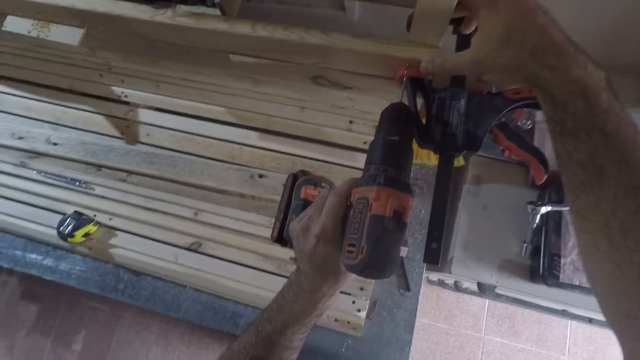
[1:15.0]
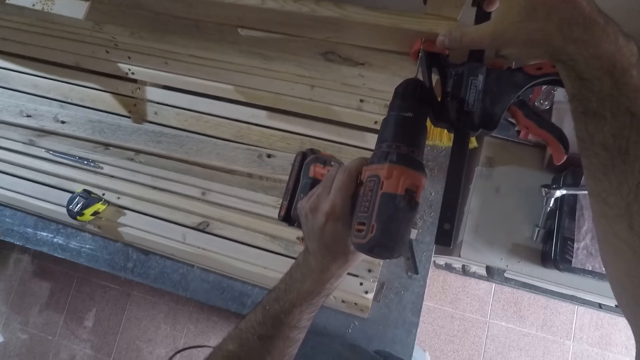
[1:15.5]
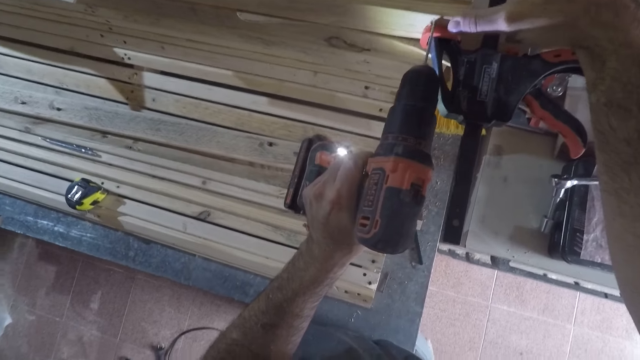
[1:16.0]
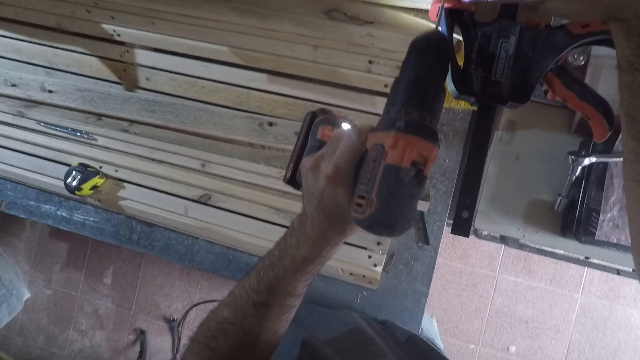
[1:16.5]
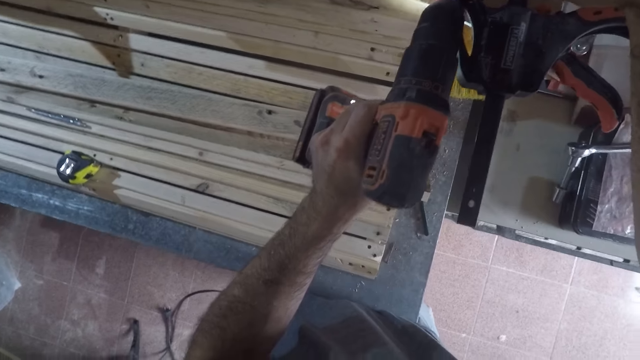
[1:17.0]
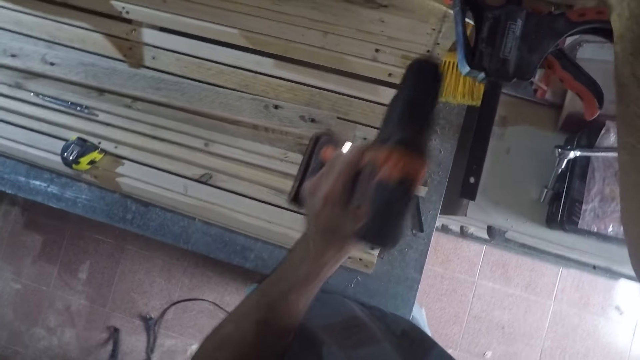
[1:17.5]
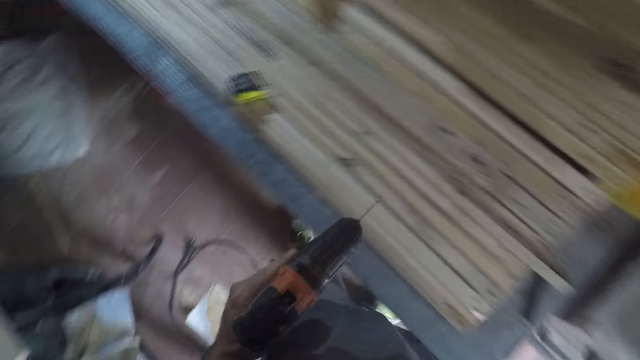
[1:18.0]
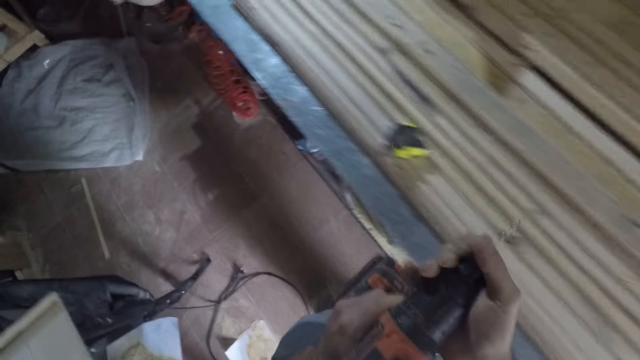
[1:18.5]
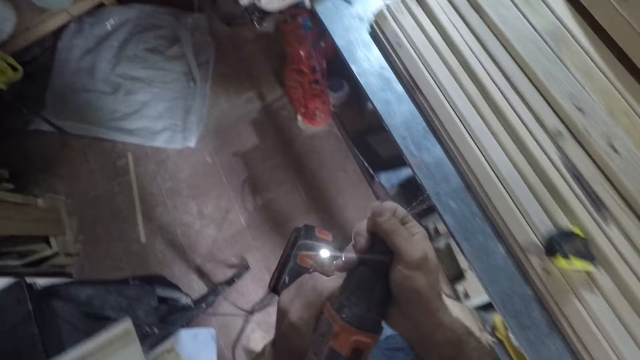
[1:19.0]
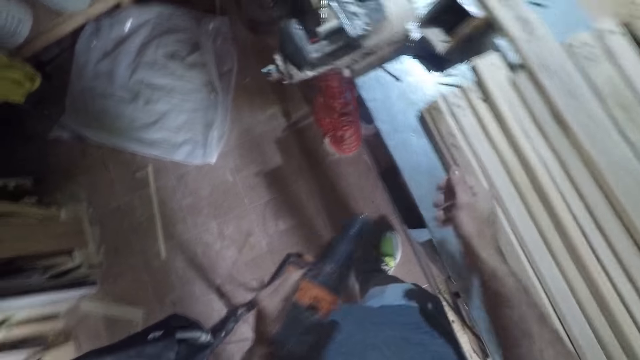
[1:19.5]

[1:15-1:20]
The camera wearer drills pressure treated wood. He removes the drill bit from the power drill with his right hand. He walks back to where the drill bits are.

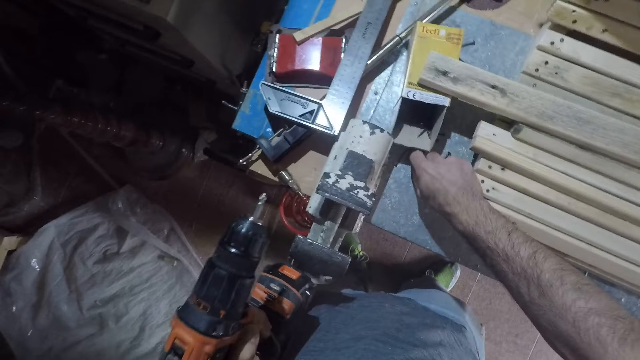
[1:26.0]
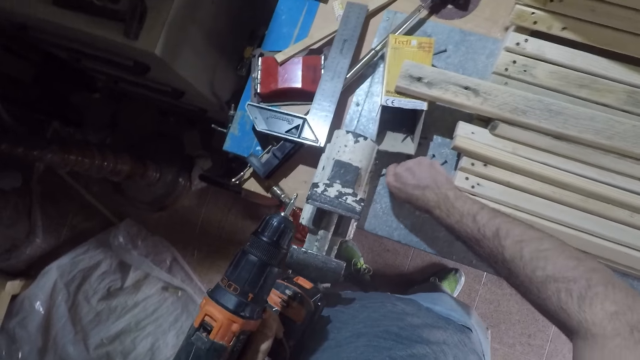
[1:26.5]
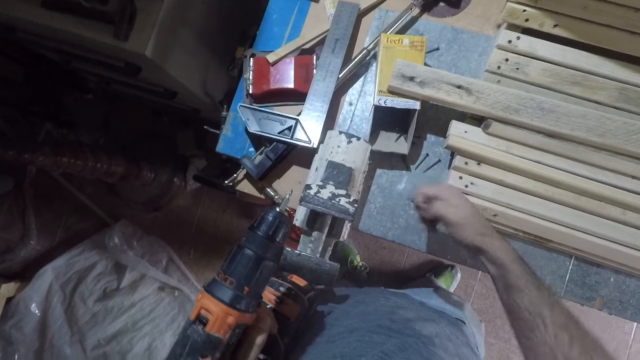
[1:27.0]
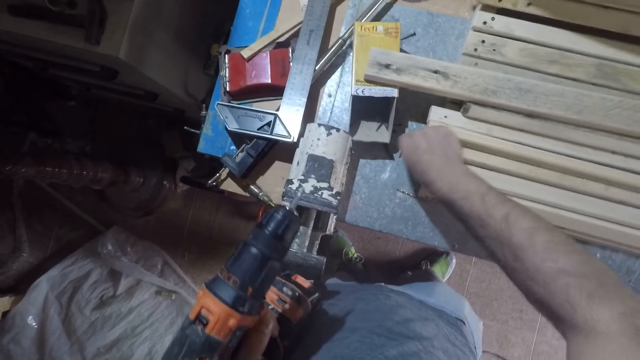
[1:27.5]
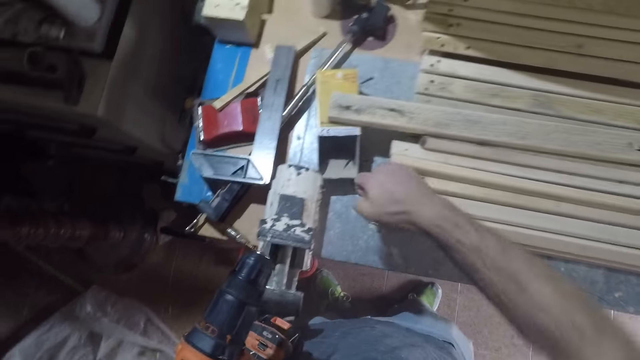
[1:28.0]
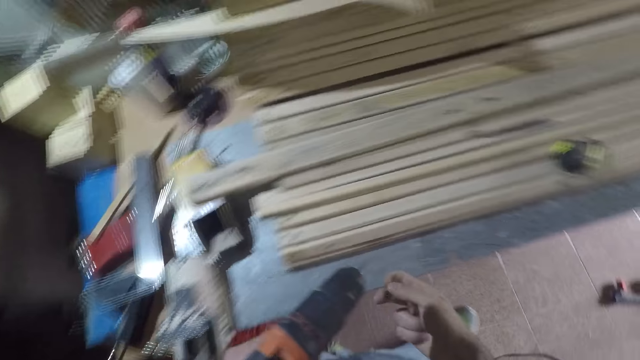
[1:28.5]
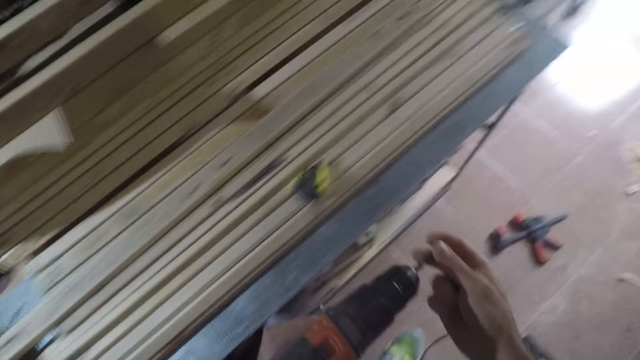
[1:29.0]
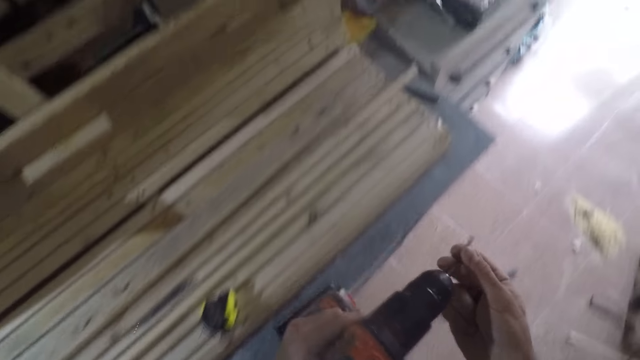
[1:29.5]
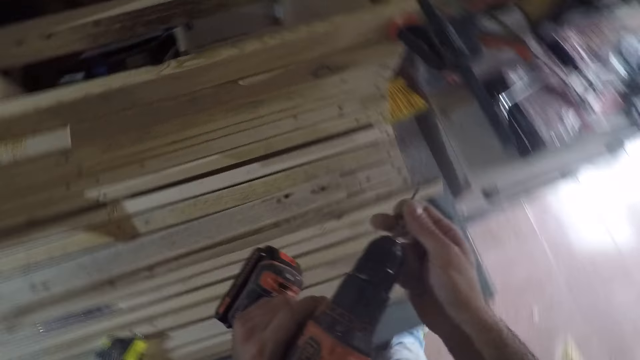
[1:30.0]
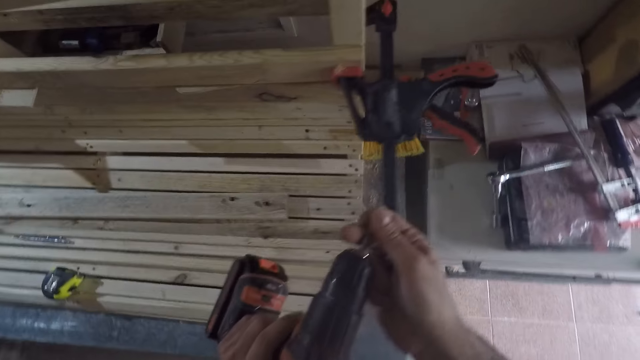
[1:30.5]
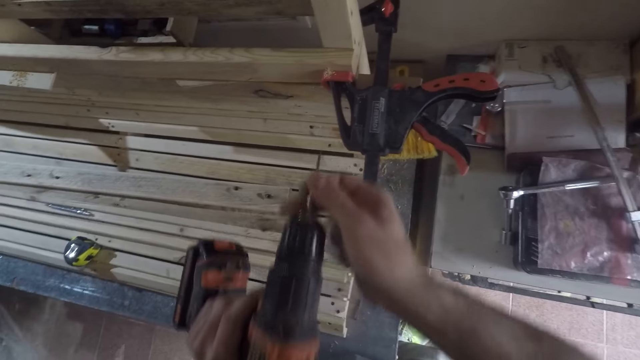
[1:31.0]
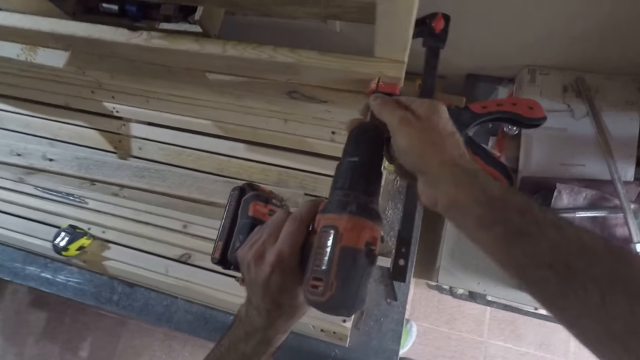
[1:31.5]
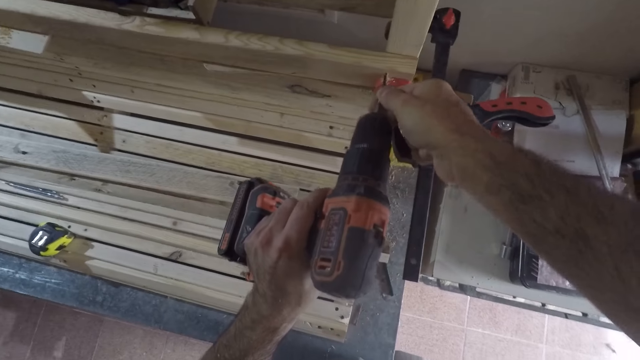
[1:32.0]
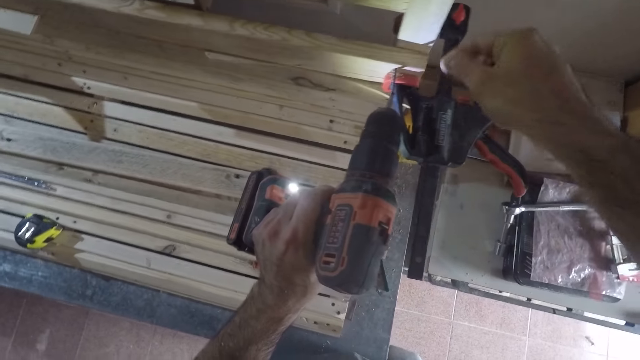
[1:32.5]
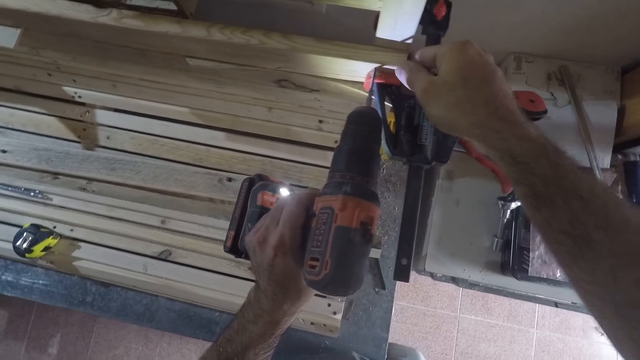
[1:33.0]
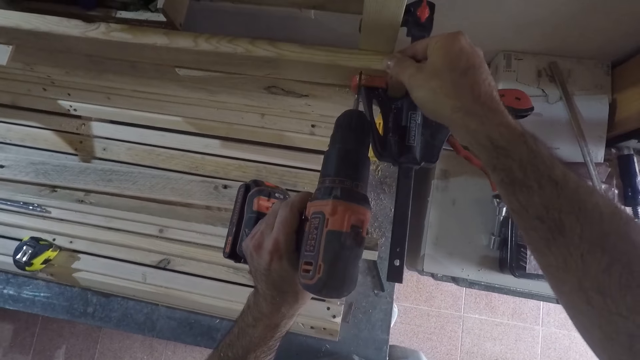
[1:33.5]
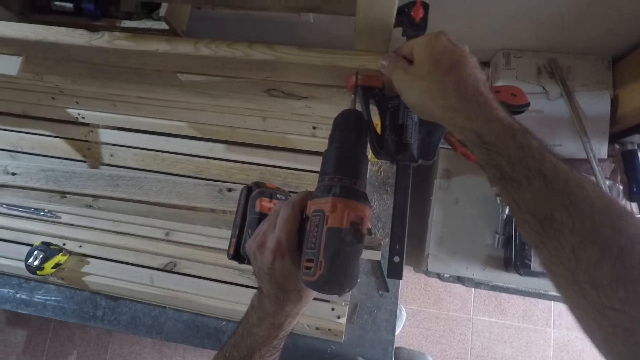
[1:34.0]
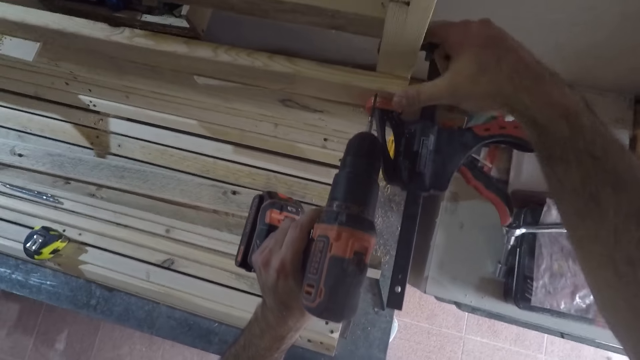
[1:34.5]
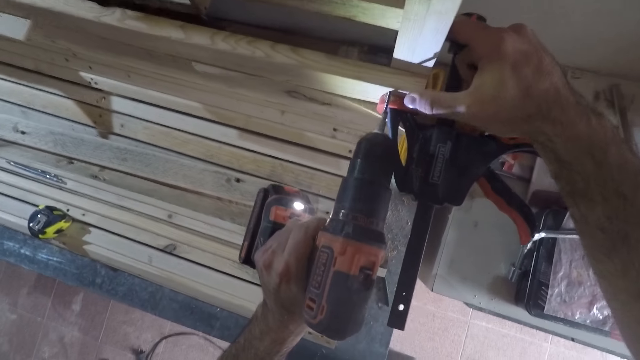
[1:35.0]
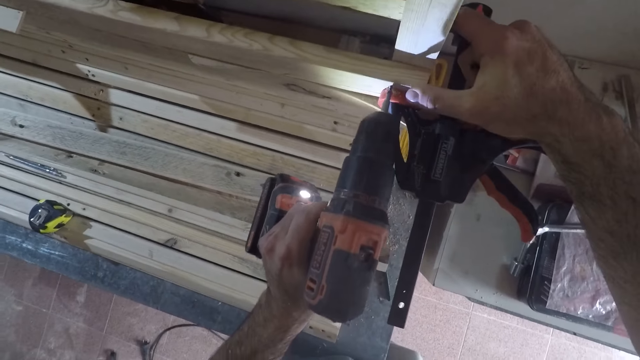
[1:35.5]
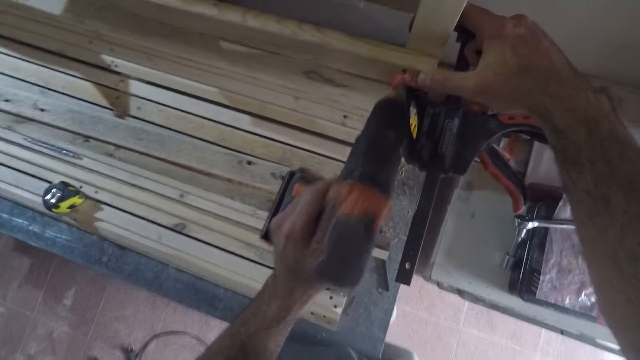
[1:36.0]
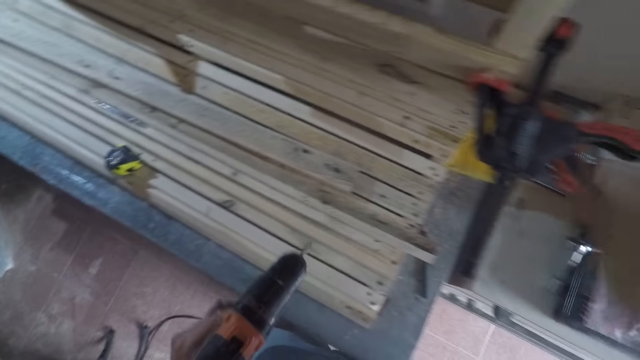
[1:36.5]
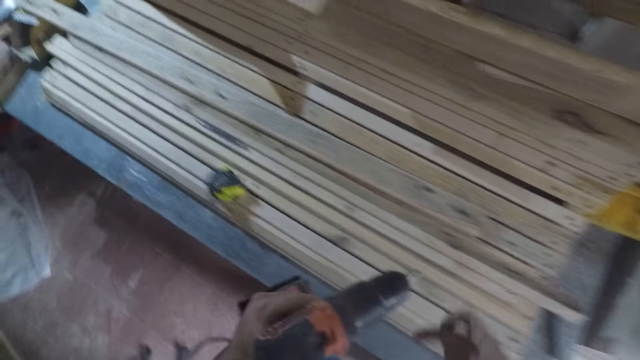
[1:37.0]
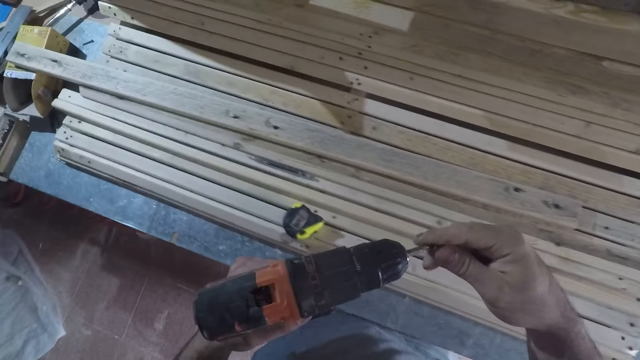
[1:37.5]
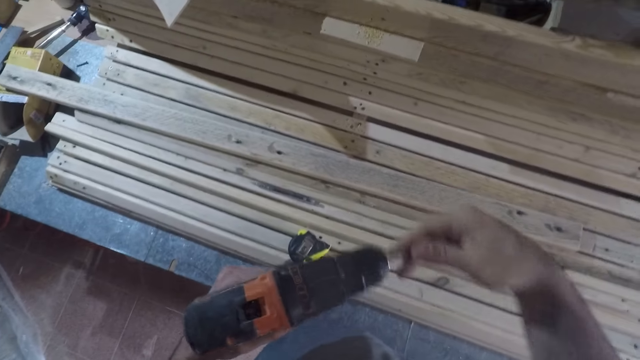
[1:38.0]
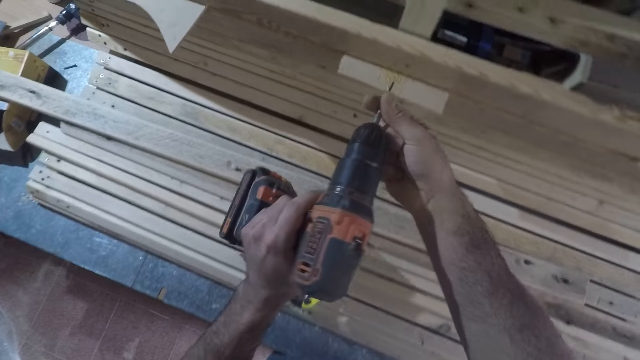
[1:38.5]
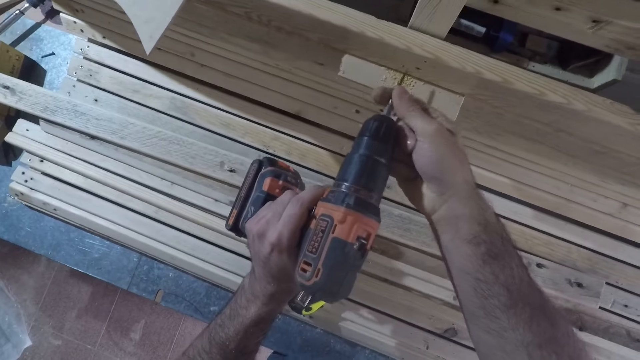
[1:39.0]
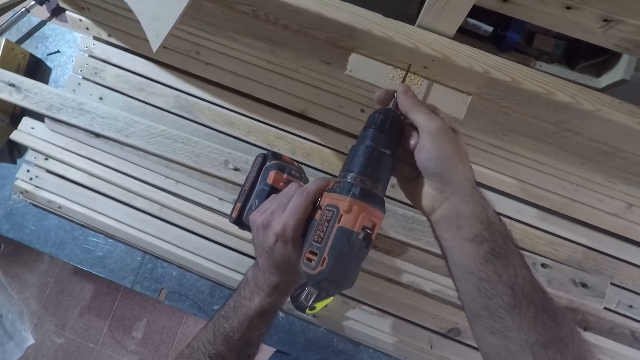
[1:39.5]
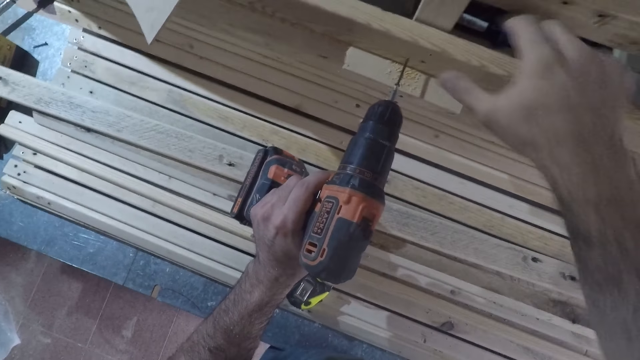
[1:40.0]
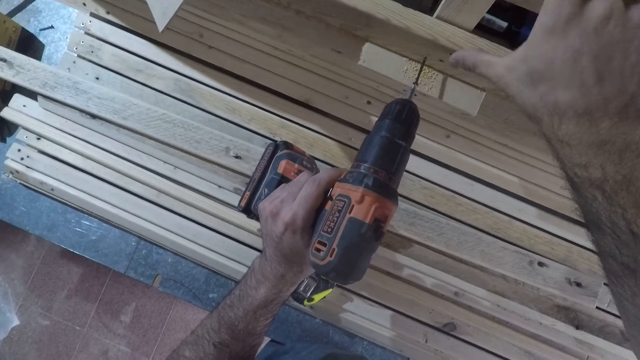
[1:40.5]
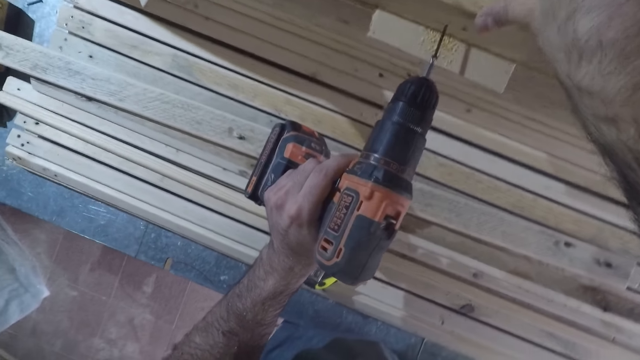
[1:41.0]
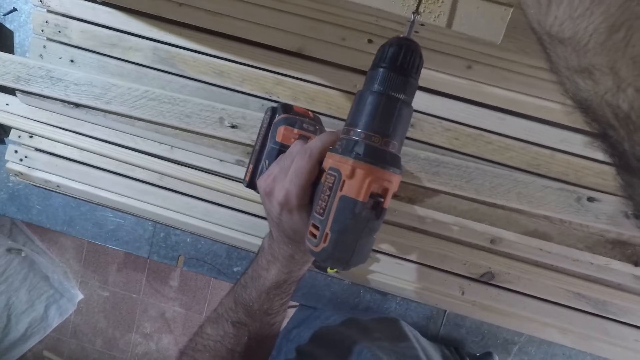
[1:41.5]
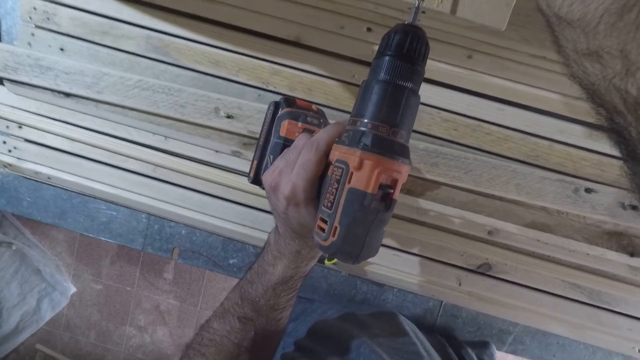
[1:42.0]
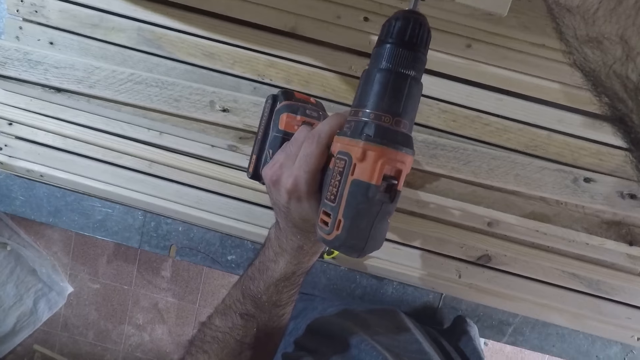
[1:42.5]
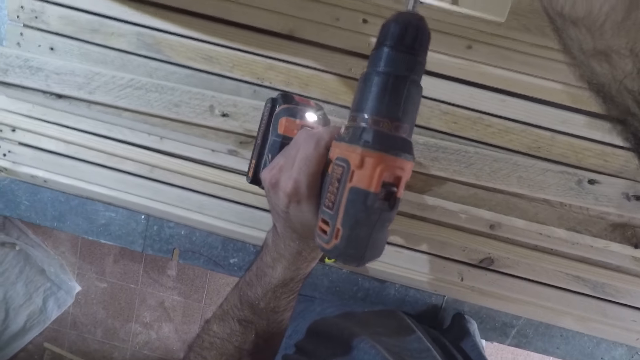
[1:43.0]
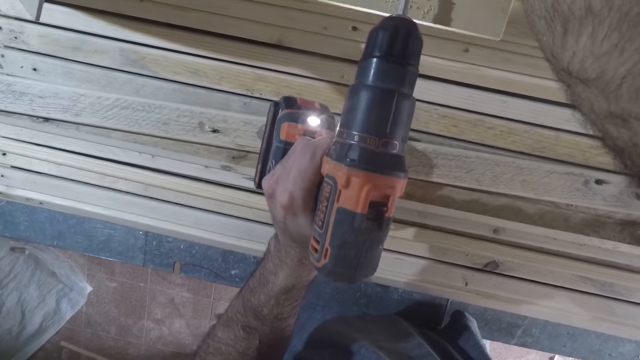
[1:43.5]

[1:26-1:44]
The camera wearer picks some drills from the table. He walks down to another side of the table. He fixes a screw on the drill bit. He drills the screw into the pressure treated wood, or wood piece, with the power drill. He holds the wood piece with his right hand. He withdraws the power drill from the wood piece. He fixes a screw on the drill bit. He touches the drill bit with his right hand. He drills the screw into the pressure treated wood. He places the power drill on the wood piece and holds the wood piece with his right hand. He drills the wood piece with the power drill.
